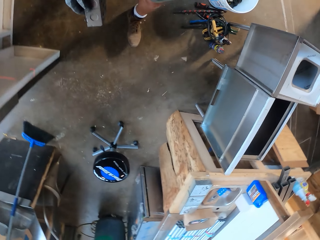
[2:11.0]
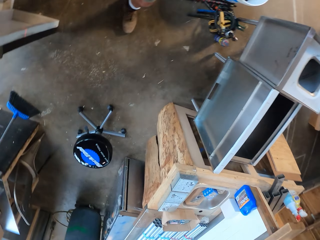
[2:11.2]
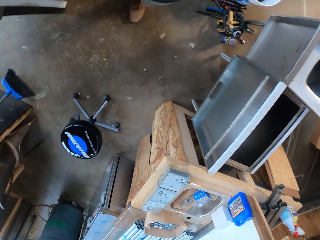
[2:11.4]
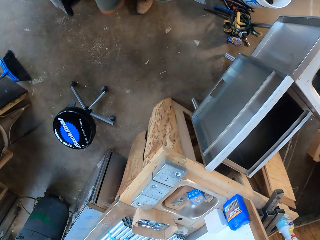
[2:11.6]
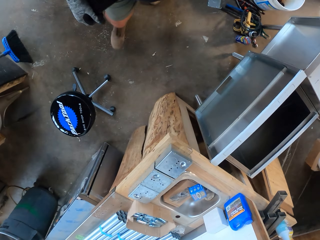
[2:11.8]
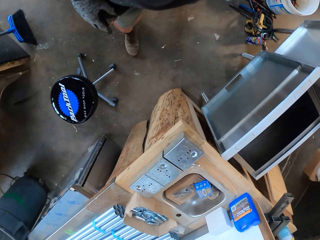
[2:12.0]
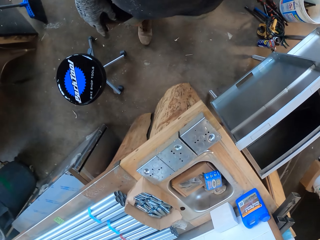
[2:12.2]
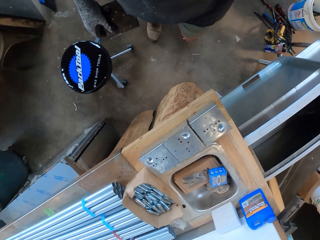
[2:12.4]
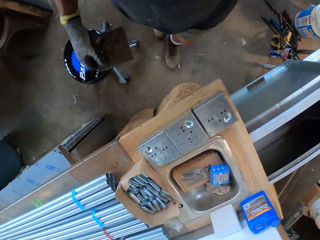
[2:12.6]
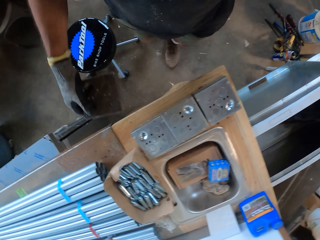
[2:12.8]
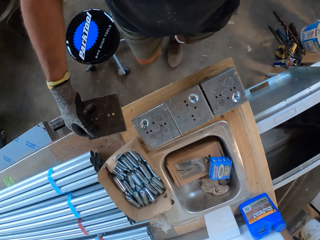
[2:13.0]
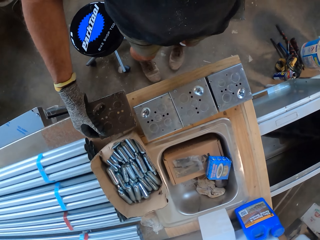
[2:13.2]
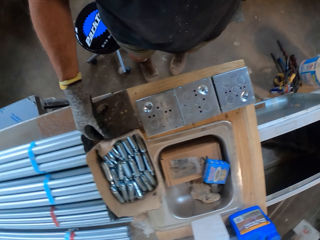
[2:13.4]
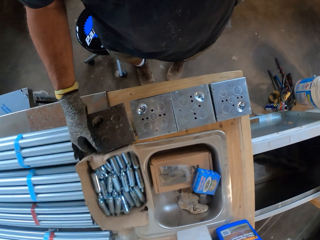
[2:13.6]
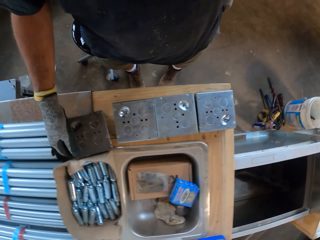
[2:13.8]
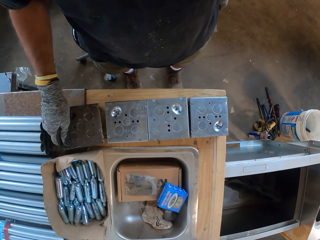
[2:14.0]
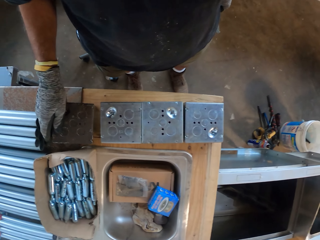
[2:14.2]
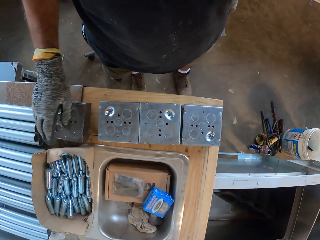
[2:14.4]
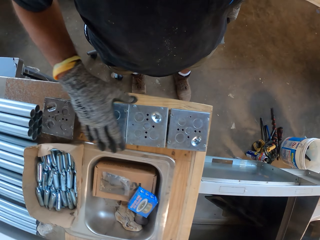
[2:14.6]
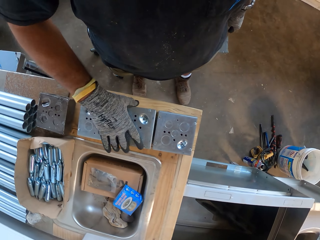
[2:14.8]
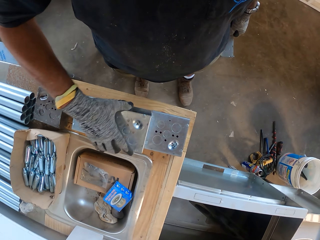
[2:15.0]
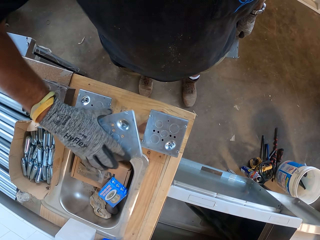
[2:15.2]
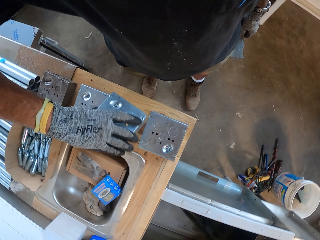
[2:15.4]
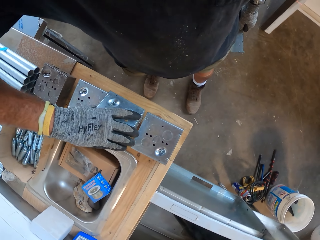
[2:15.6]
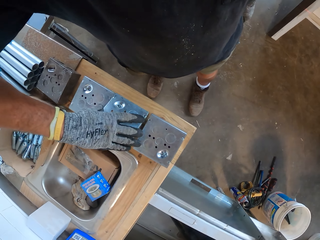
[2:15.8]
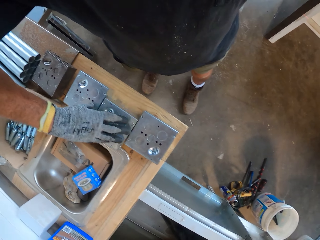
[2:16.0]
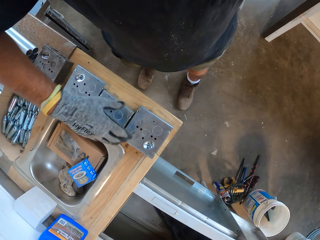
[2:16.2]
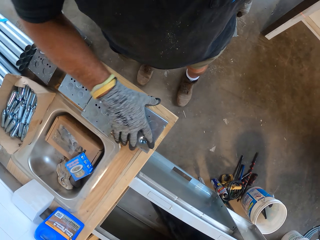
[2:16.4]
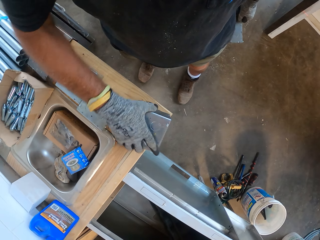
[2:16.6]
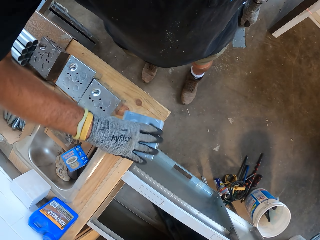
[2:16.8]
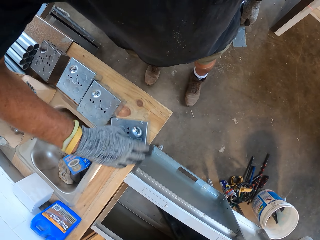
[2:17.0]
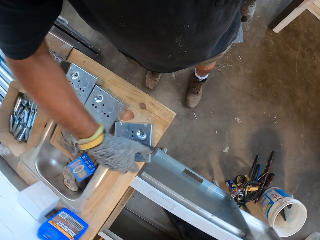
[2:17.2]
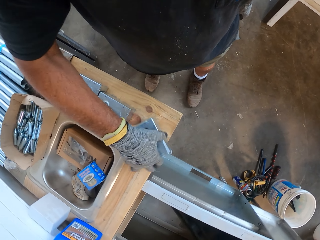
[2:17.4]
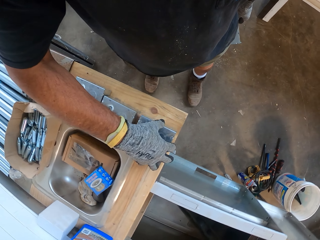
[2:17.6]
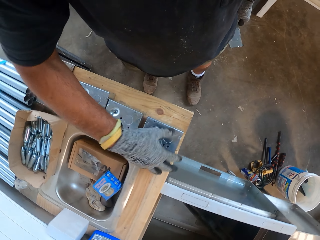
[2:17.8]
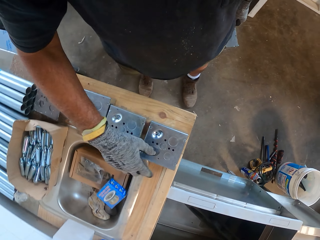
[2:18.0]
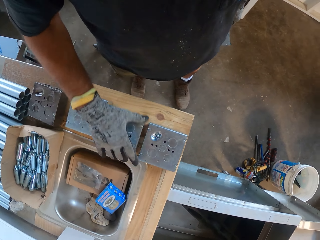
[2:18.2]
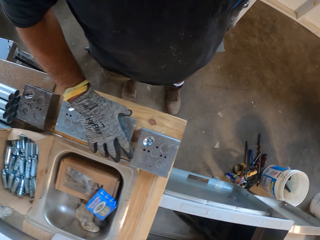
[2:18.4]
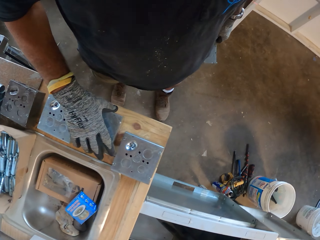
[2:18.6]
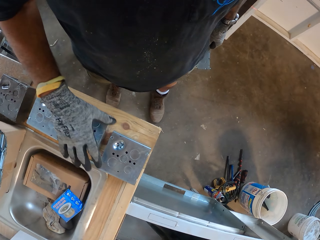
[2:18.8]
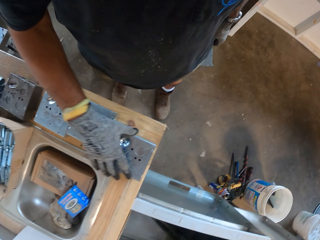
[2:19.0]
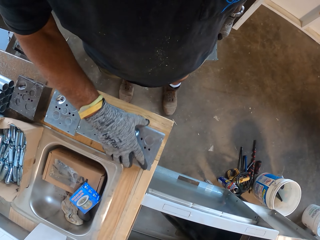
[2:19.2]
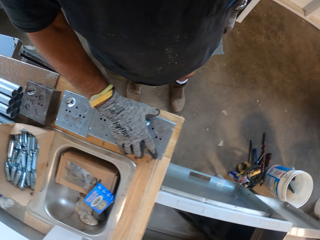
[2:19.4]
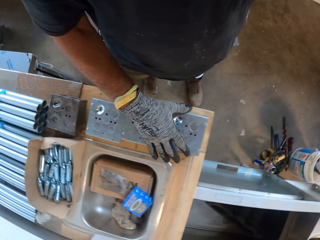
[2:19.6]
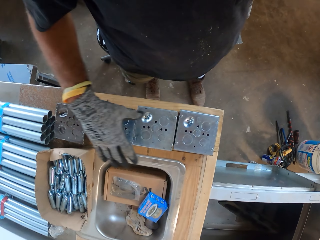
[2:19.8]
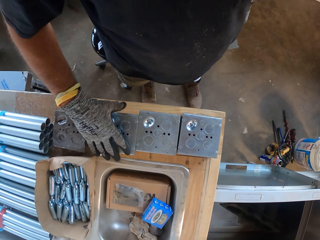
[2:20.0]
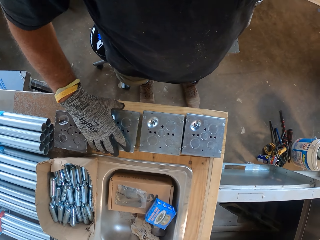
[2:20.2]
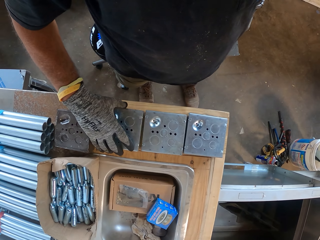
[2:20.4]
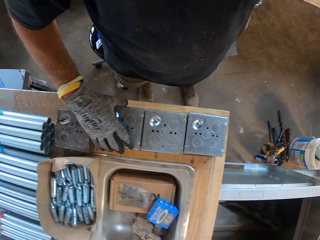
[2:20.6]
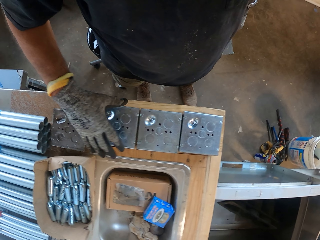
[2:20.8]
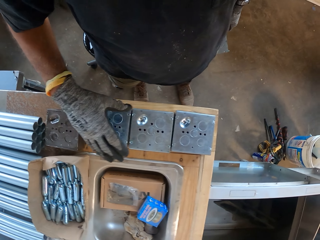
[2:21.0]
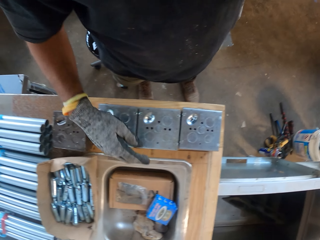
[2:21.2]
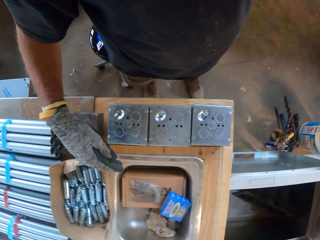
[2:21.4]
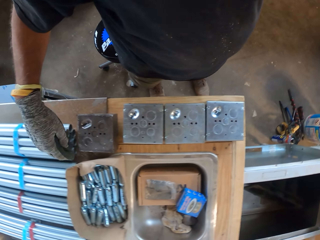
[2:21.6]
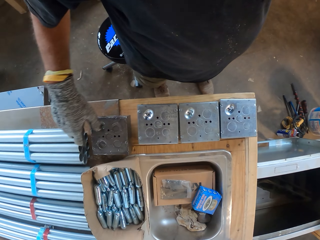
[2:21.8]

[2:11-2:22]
The camera wearer puts the metal box on the table. They touch the metal boxes on the table.

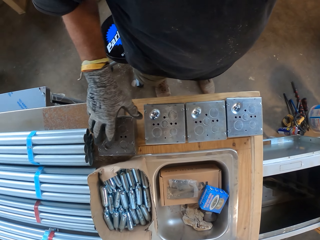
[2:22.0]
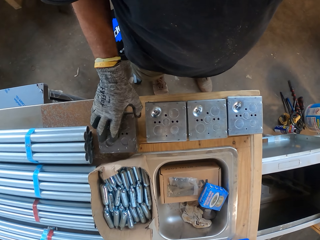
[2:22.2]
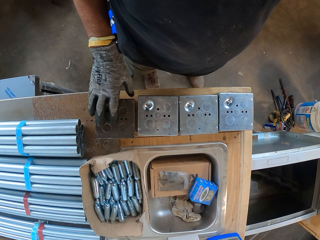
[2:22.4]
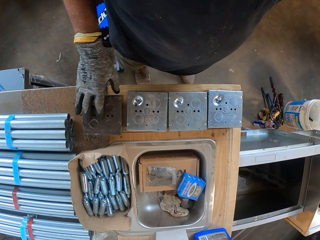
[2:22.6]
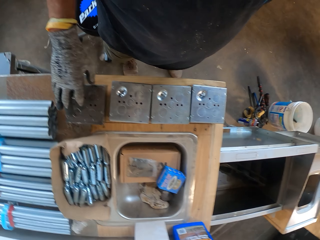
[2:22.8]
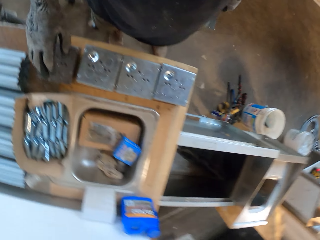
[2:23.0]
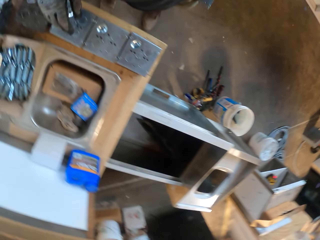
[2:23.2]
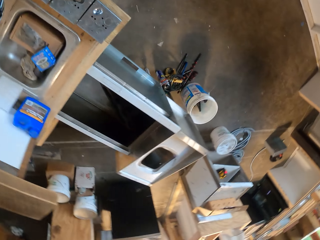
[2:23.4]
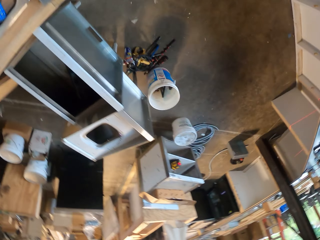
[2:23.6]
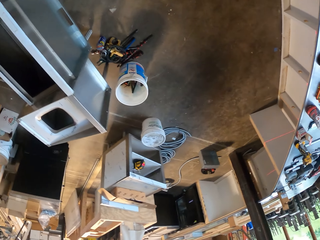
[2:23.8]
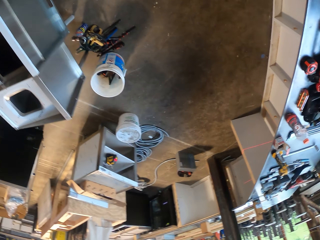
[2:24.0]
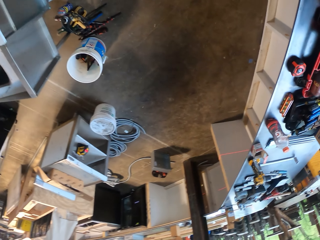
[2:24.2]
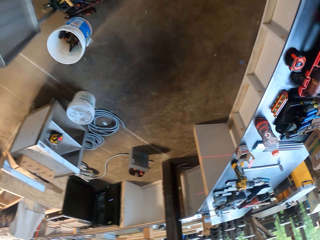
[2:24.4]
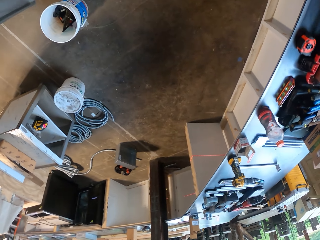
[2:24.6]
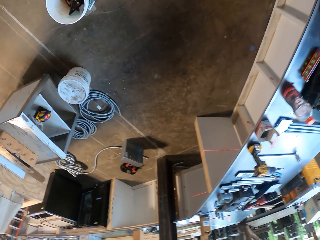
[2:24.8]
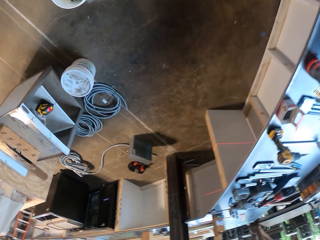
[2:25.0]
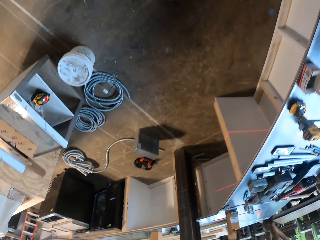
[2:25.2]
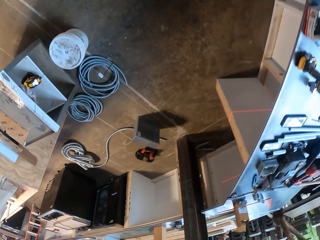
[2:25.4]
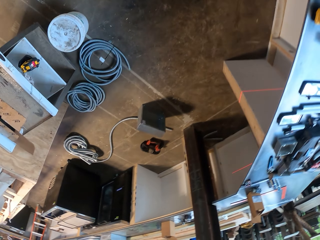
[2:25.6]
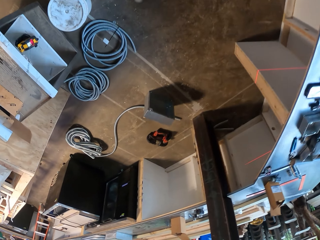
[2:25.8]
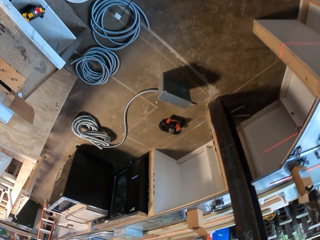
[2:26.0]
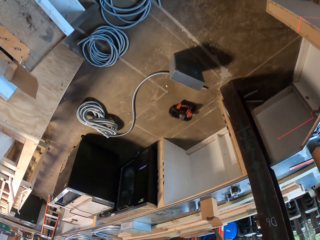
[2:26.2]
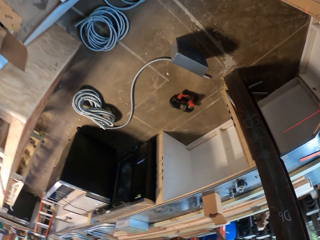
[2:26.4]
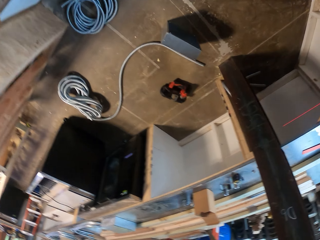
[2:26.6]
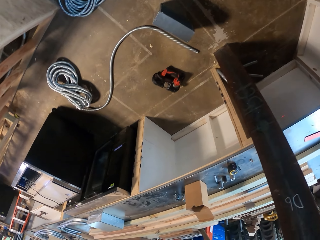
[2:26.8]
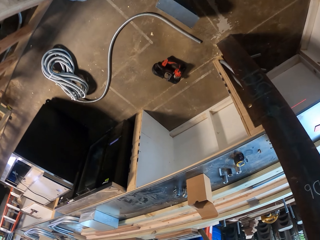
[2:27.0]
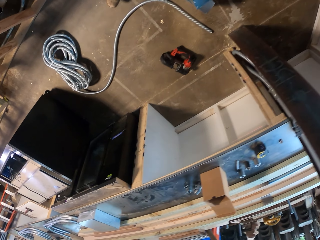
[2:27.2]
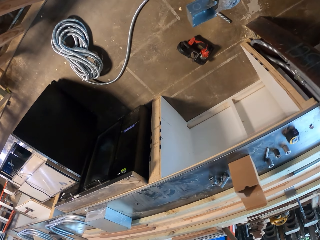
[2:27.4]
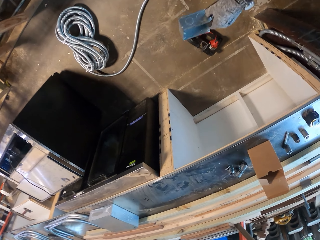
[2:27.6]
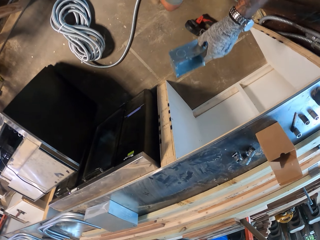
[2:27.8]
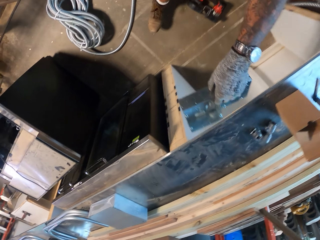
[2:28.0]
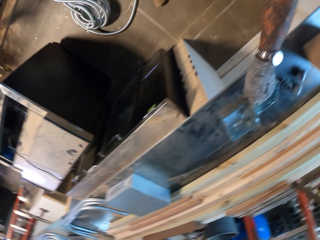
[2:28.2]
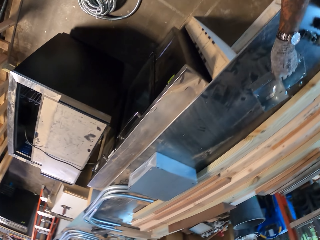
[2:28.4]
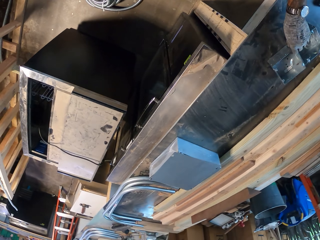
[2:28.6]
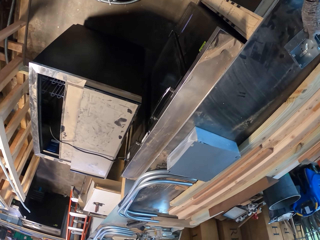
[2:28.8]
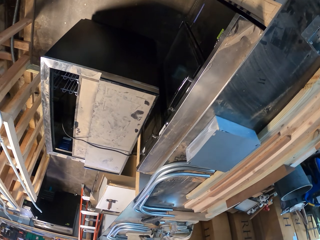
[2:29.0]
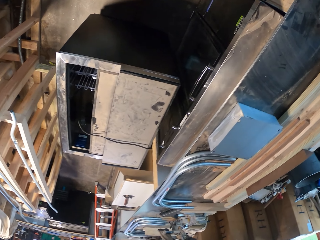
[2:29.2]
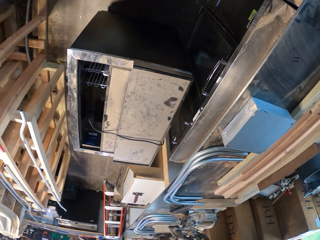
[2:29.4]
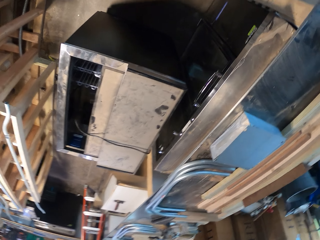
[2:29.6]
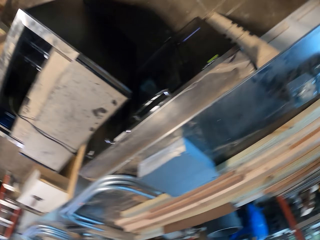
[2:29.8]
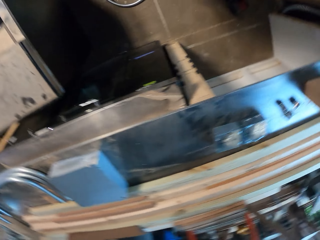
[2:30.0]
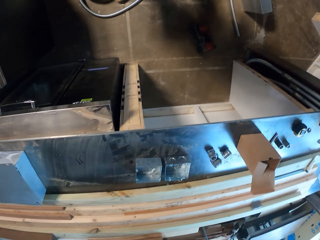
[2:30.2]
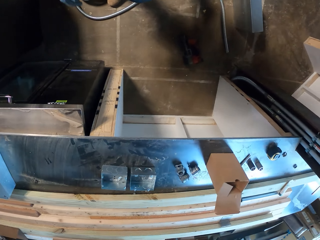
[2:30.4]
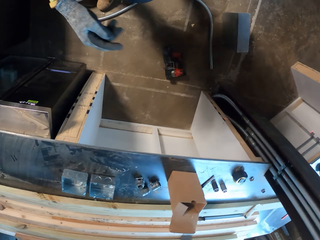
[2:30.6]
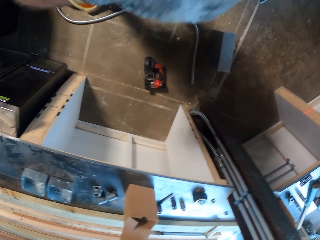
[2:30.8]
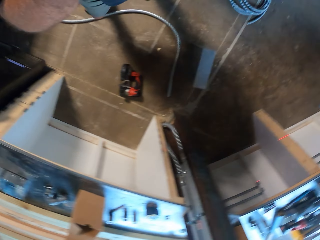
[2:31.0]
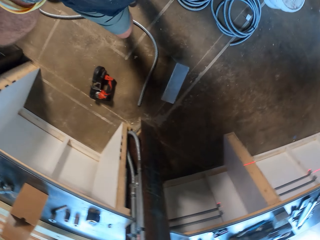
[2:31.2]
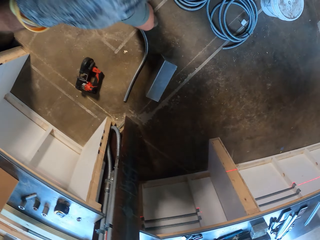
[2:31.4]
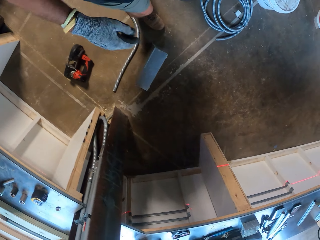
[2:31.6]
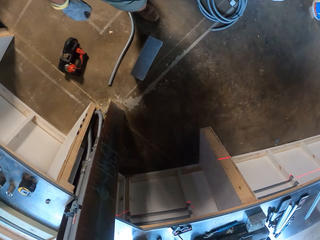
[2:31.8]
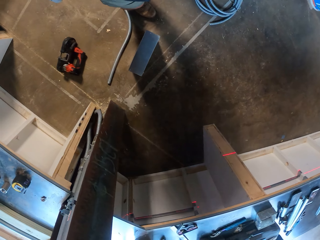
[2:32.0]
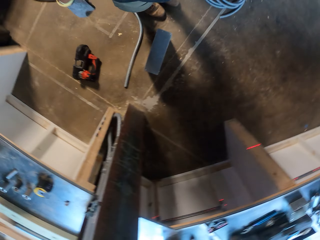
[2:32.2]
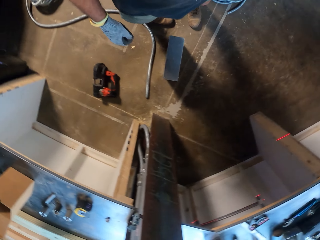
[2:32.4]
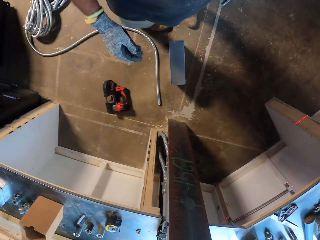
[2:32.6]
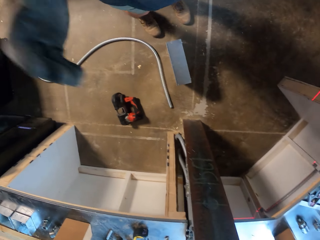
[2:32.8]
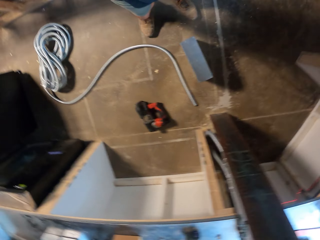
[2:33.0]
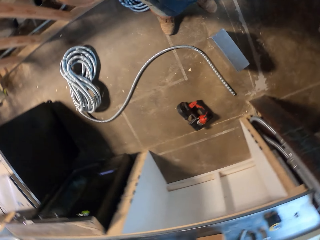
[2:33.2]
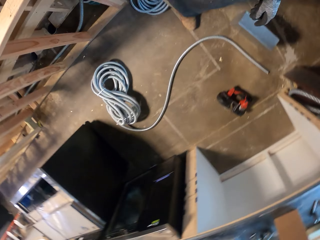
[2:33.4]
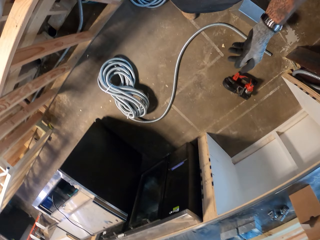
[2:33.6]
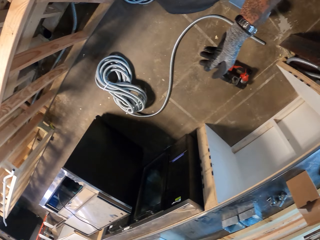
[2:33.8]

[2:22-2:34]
The camera wearer walks around the room. They put the metal box on the table. They look around the room.
